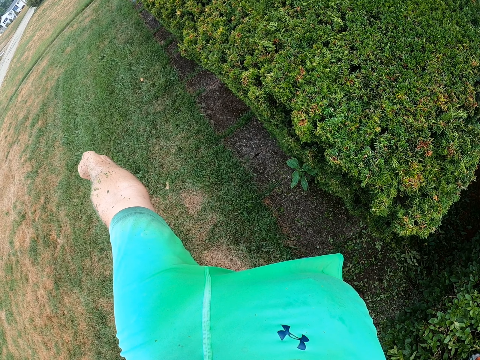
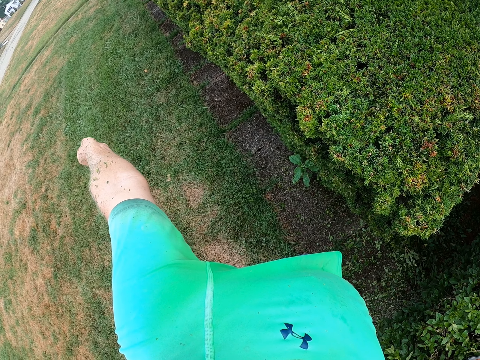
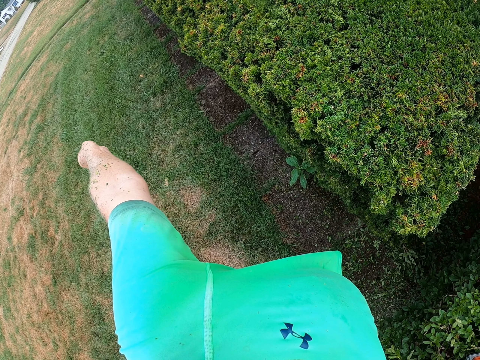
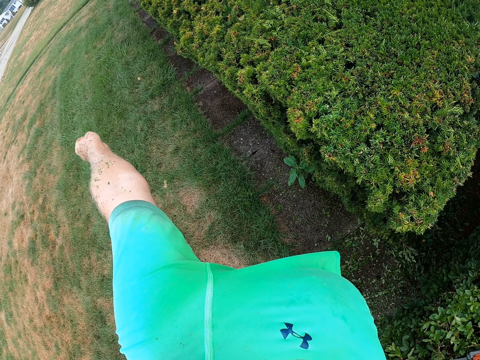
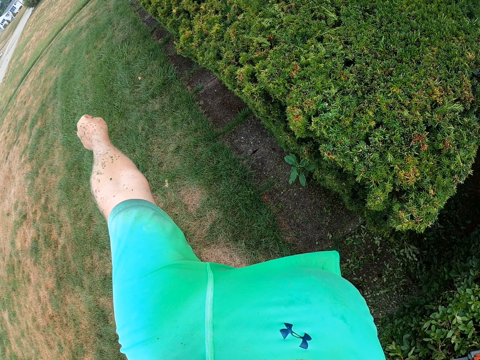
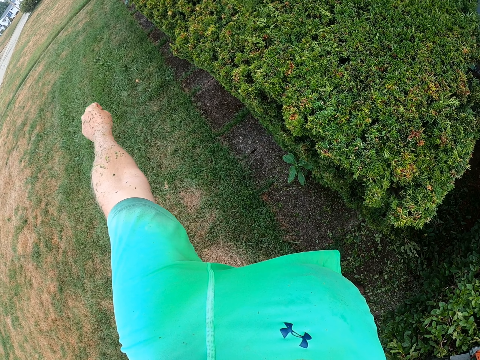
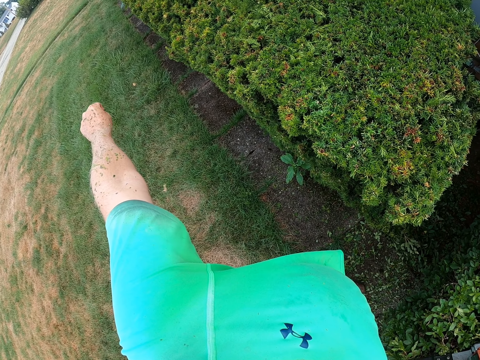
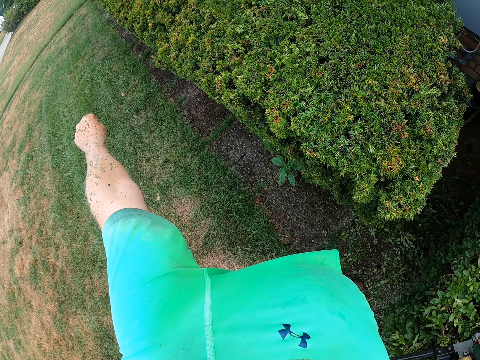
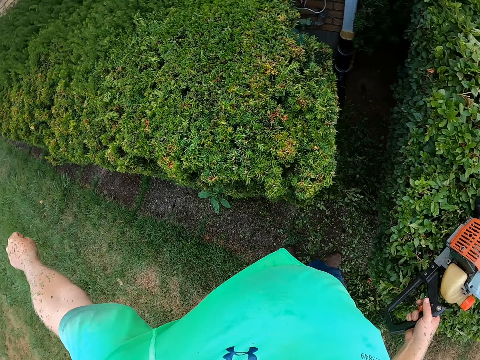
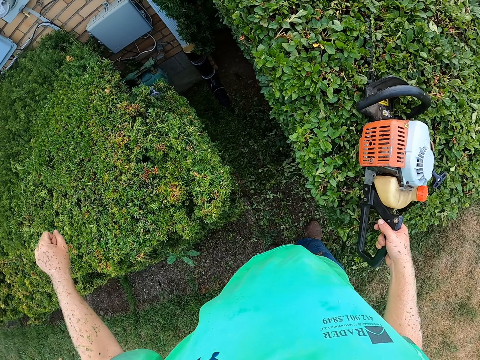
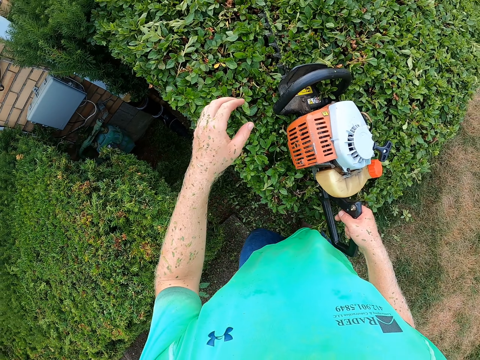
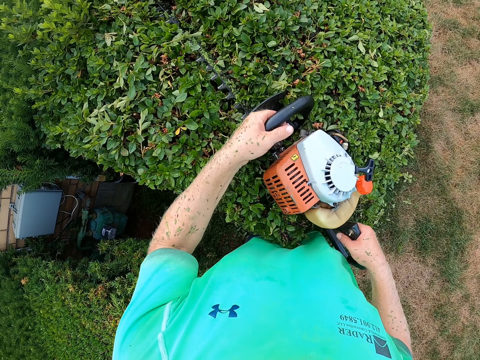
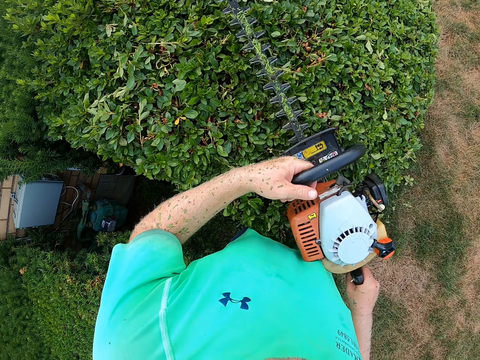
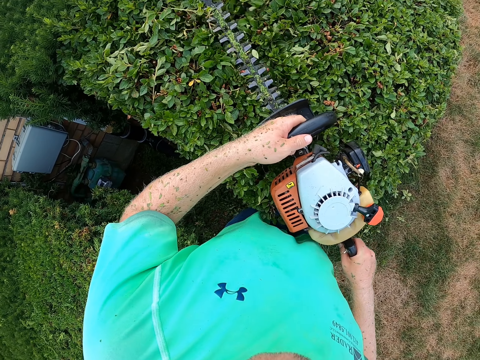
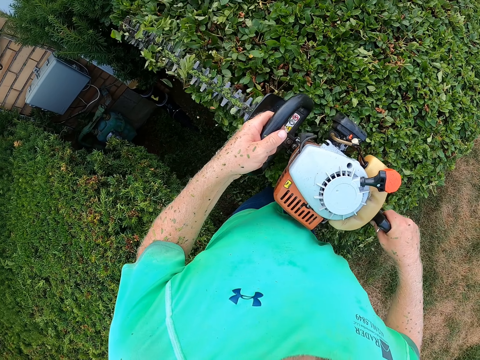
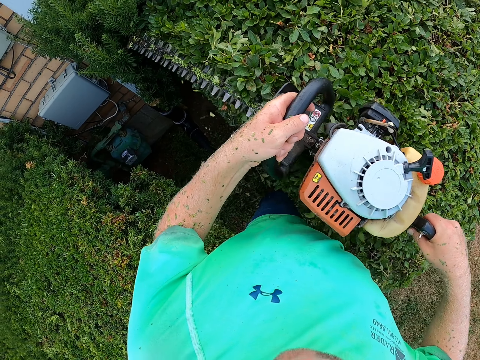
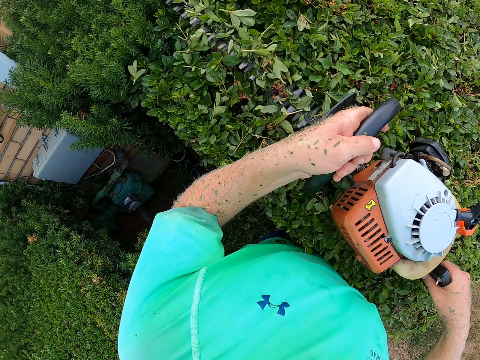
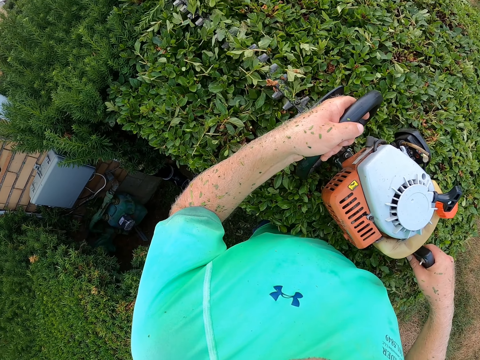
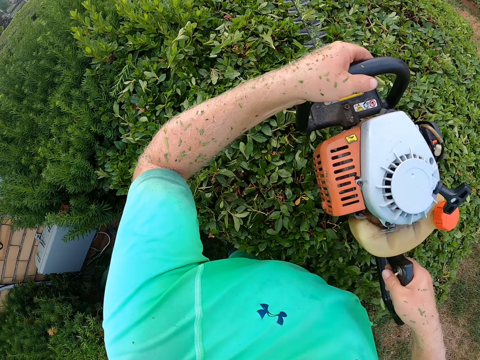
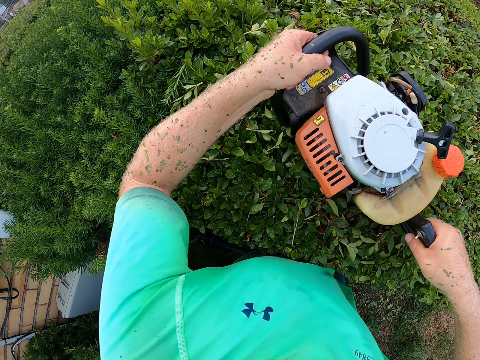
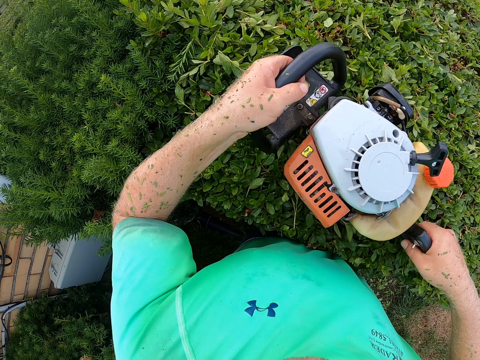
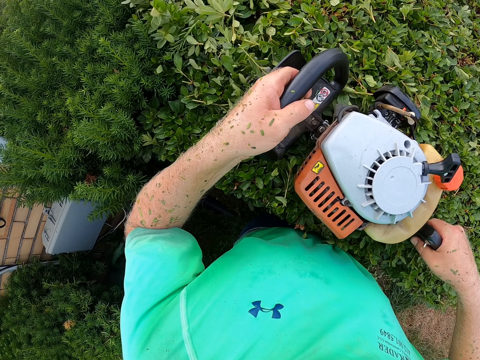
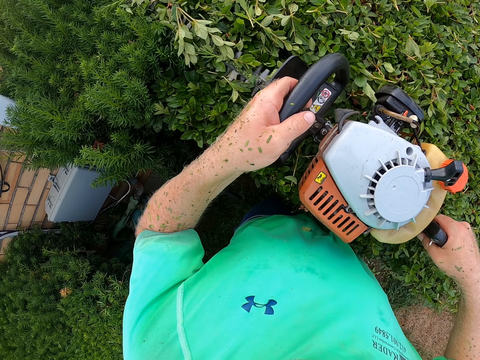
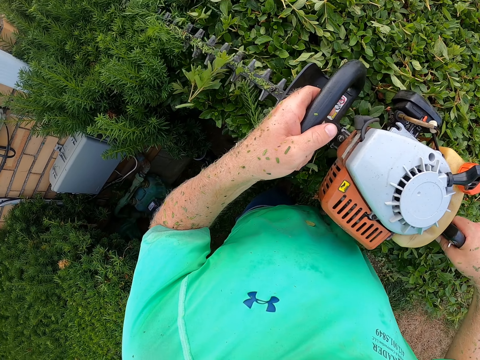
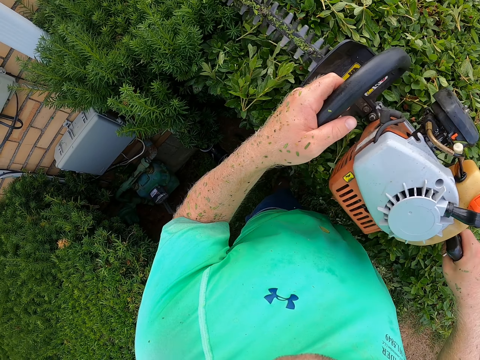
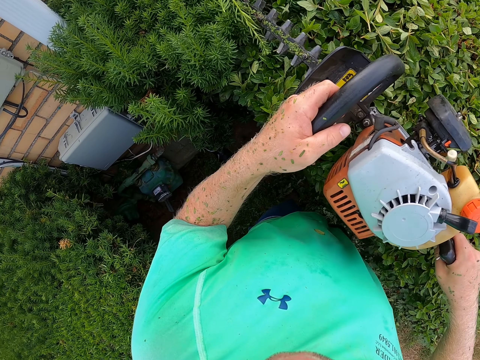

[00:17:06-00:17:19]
The camera wearer holds the hedge trimmer with both hands. They trim the flower with the hedge trimmer in both hands.

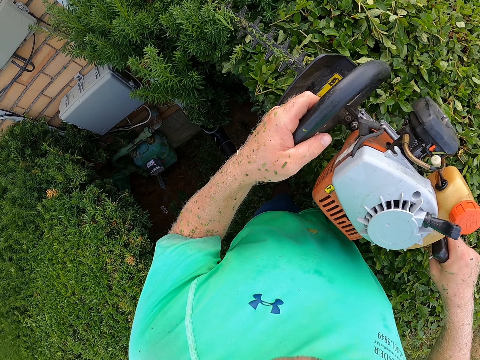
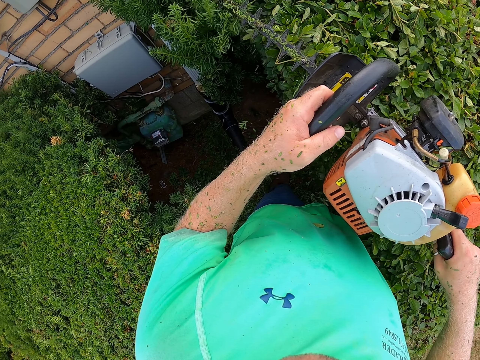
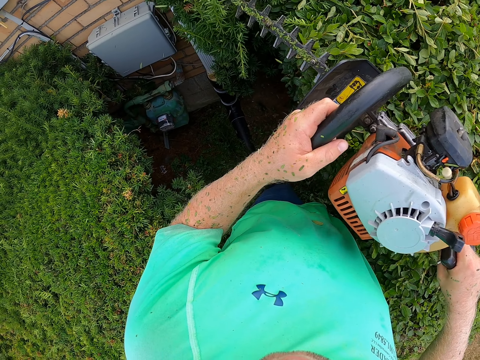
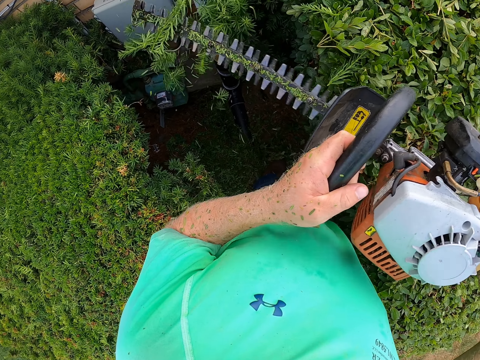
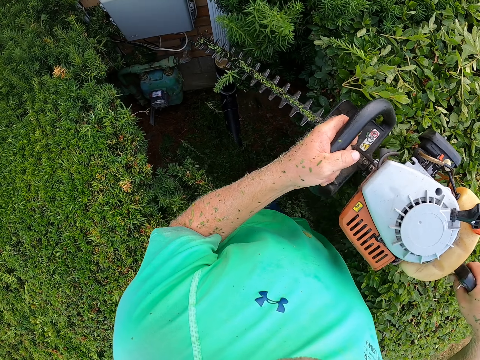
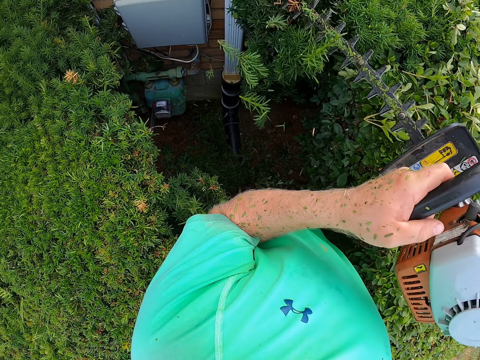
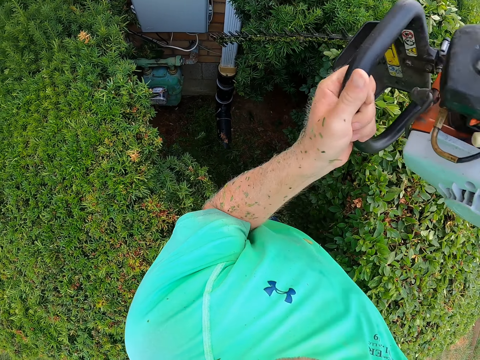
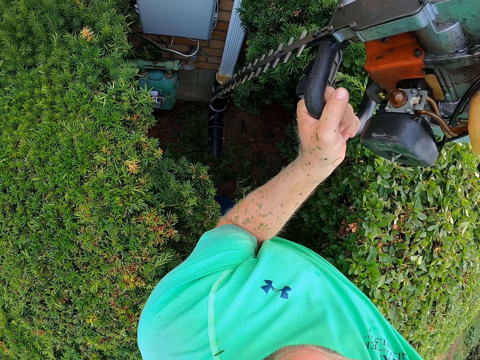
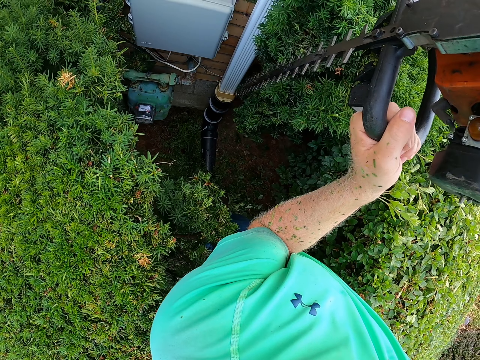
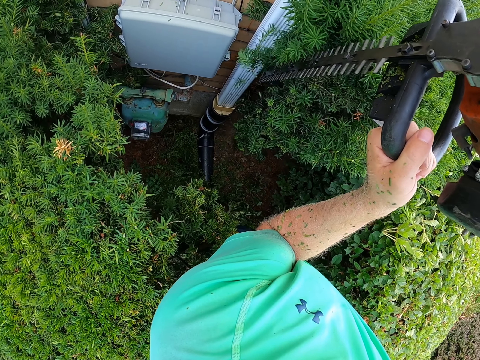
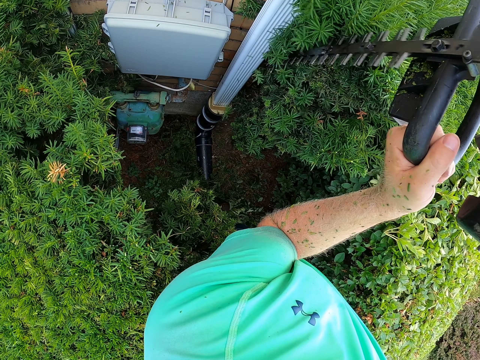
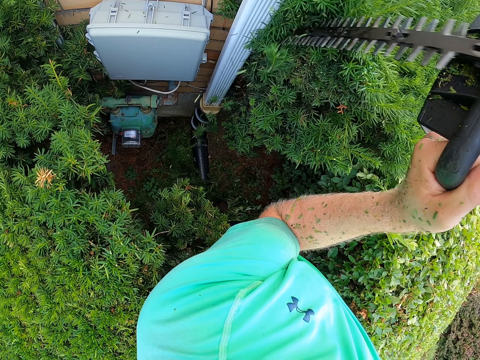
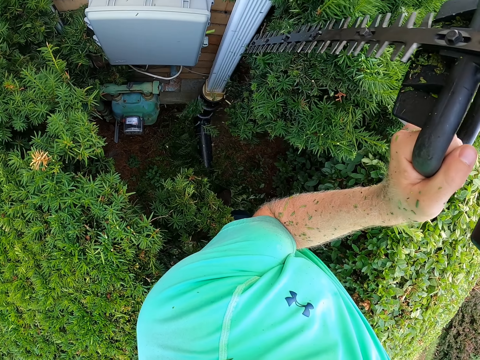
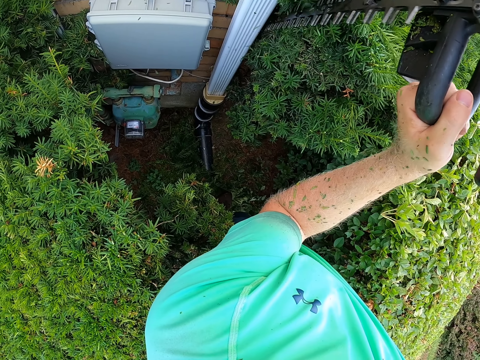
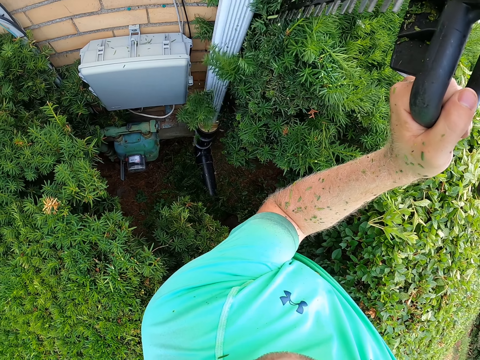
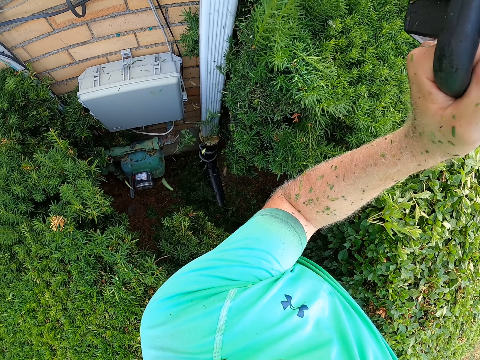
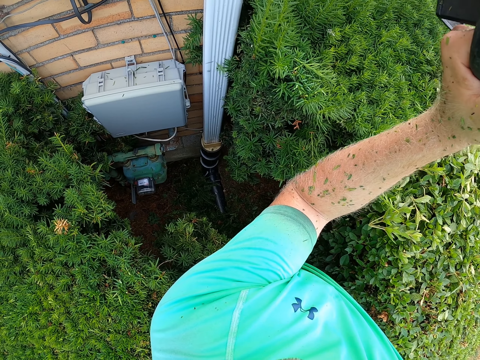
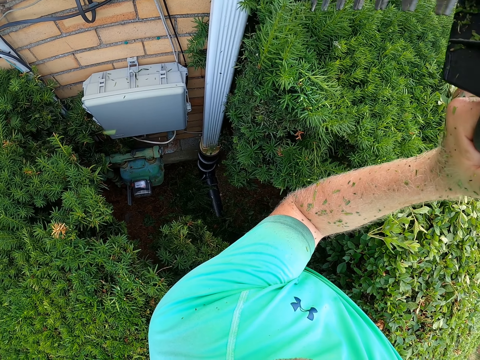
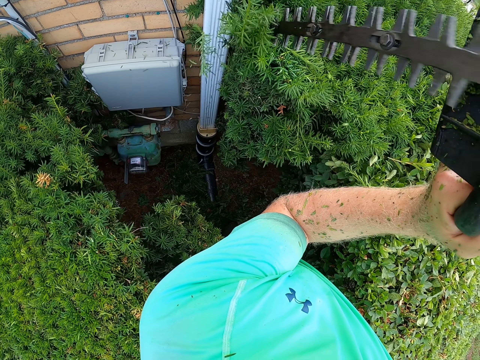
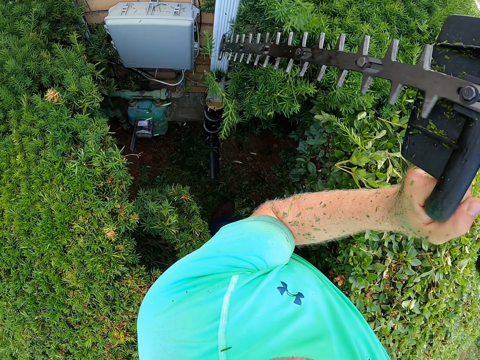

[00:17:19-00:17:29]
The camera wearer trims the flower with the hedge trimmer in both hands.

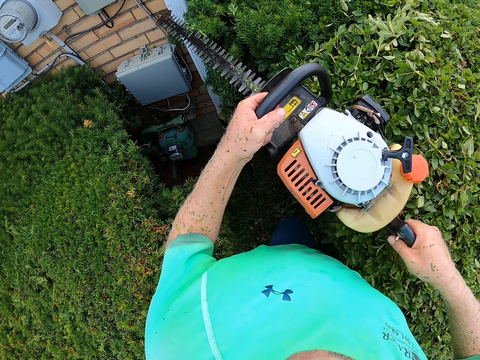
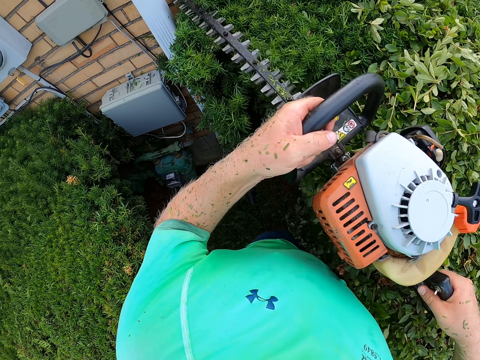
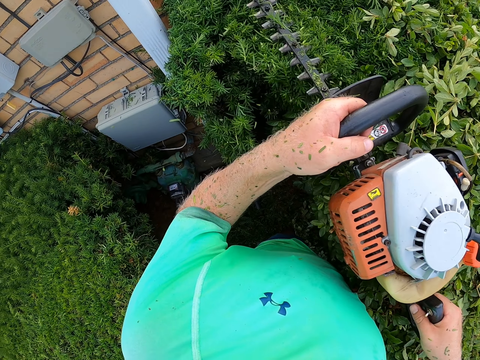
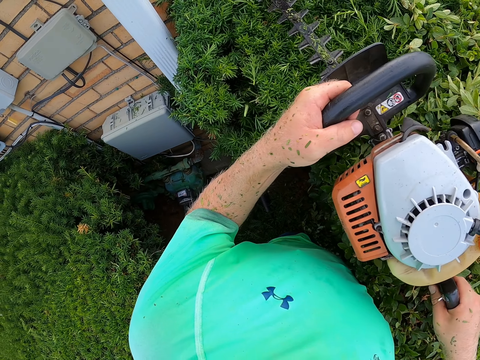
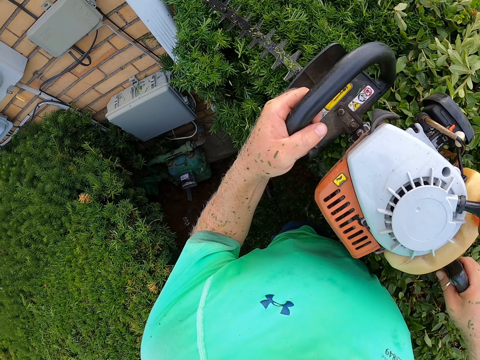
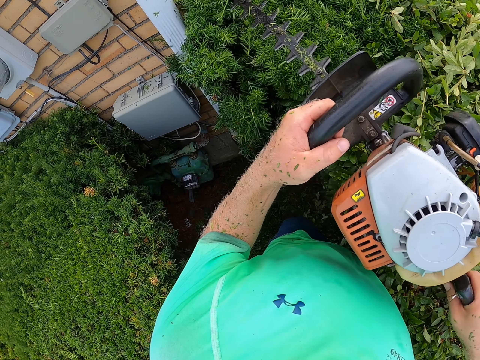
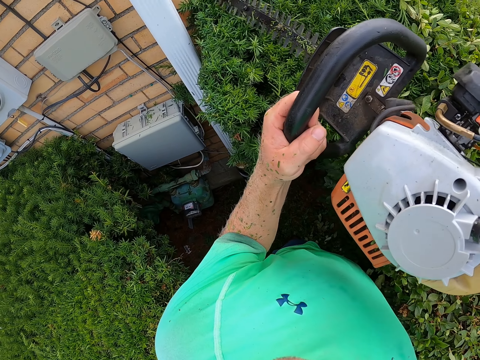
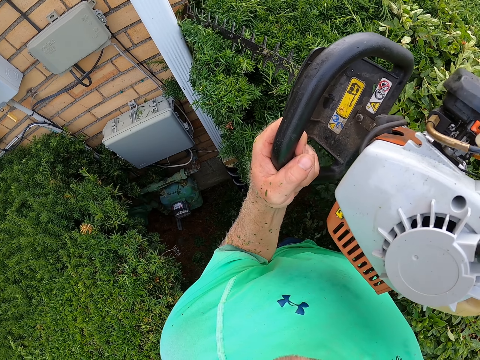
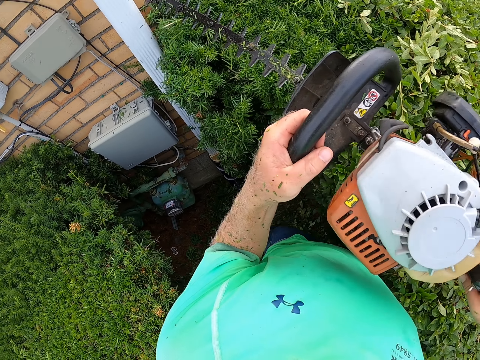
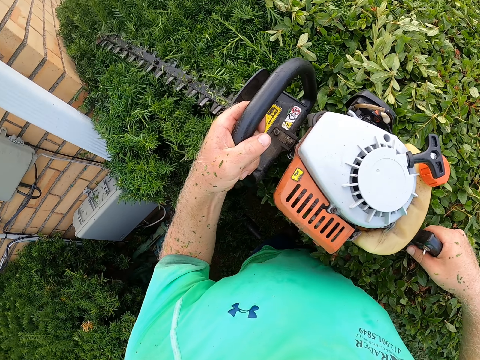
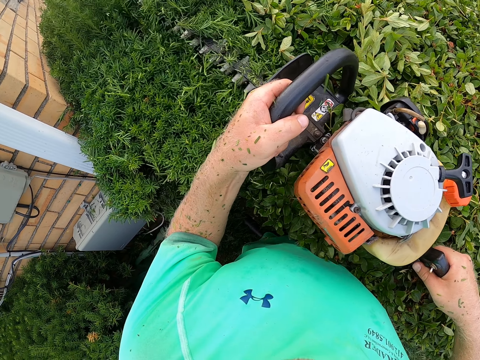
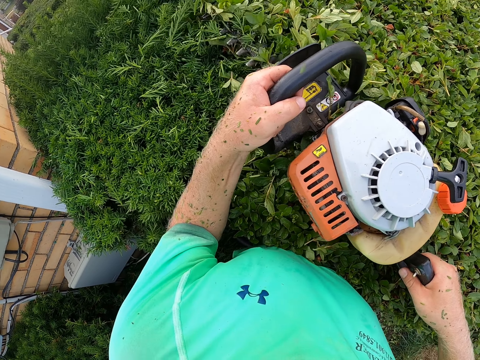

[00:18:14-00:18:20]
The camera wearer trims the flower with the hedge trimmer in both hands.
